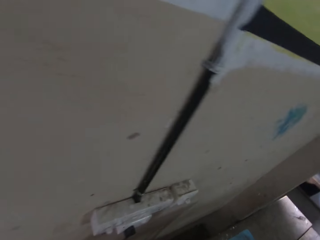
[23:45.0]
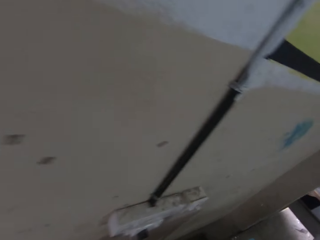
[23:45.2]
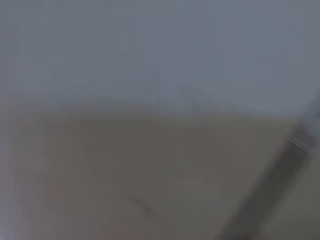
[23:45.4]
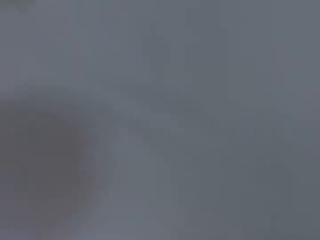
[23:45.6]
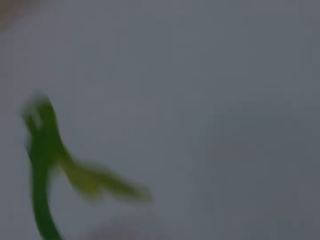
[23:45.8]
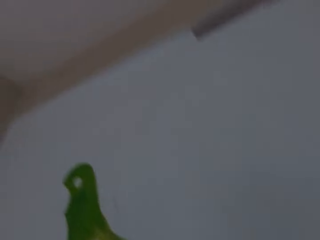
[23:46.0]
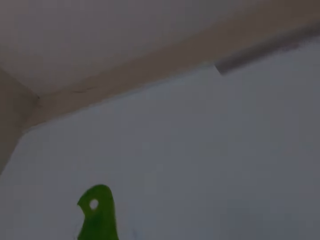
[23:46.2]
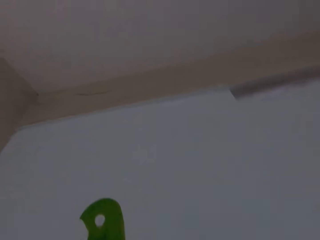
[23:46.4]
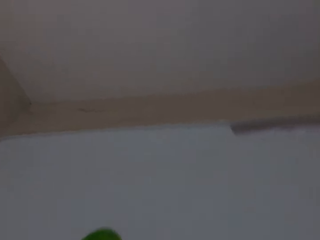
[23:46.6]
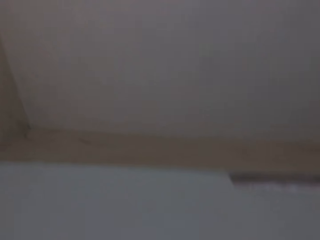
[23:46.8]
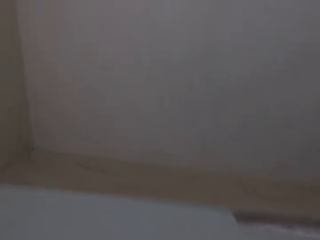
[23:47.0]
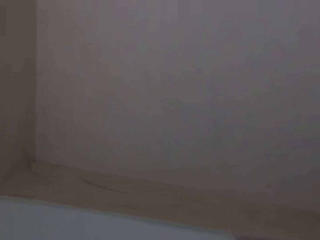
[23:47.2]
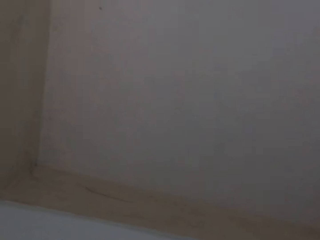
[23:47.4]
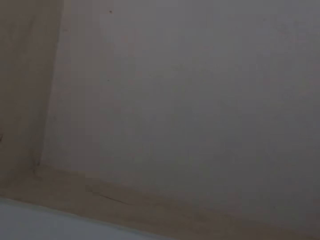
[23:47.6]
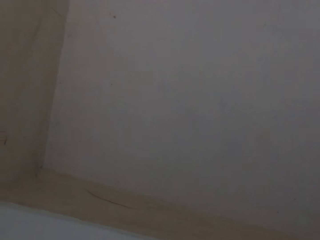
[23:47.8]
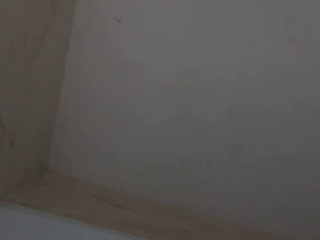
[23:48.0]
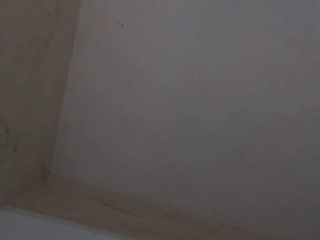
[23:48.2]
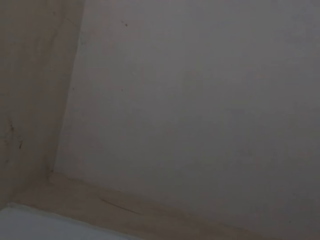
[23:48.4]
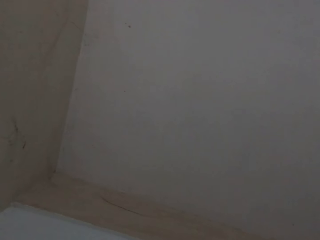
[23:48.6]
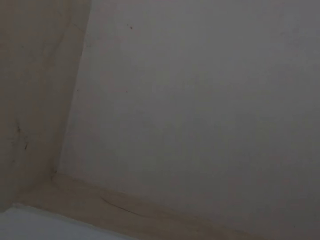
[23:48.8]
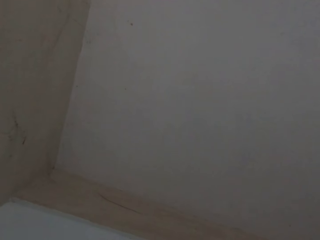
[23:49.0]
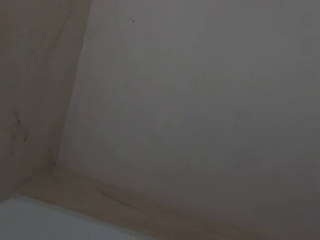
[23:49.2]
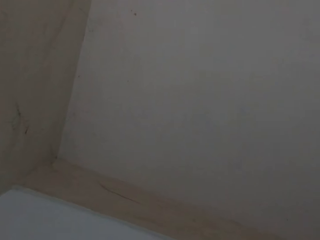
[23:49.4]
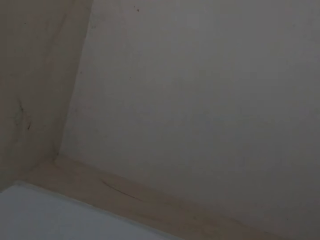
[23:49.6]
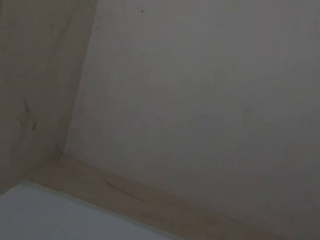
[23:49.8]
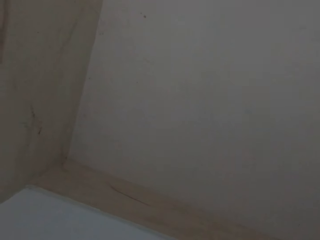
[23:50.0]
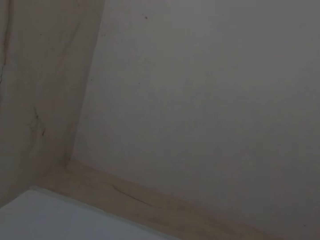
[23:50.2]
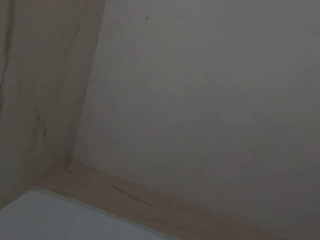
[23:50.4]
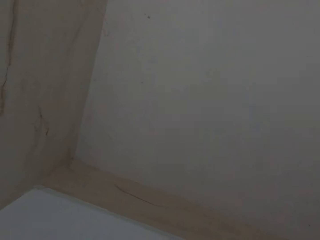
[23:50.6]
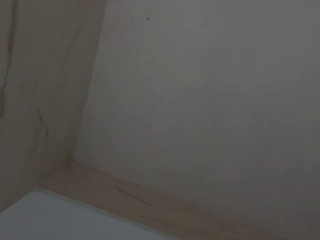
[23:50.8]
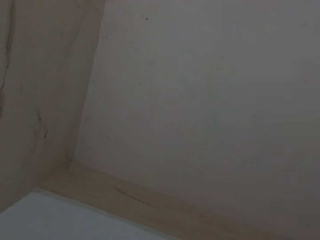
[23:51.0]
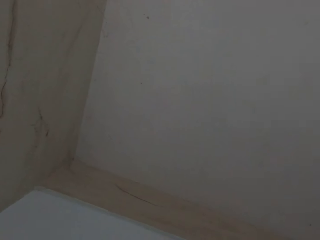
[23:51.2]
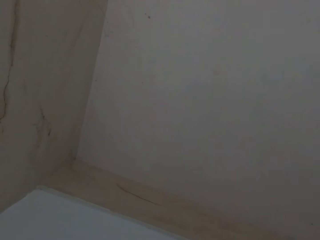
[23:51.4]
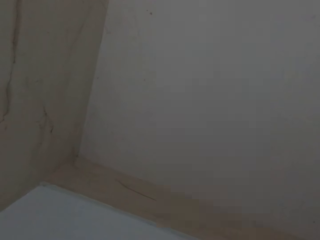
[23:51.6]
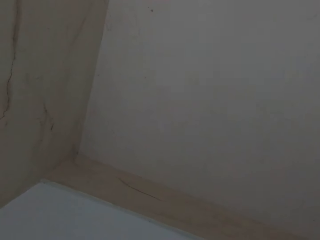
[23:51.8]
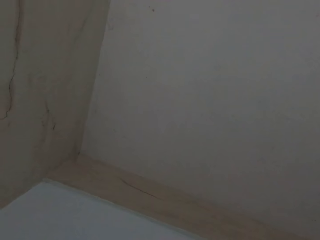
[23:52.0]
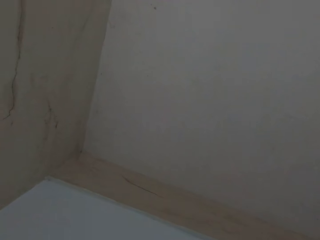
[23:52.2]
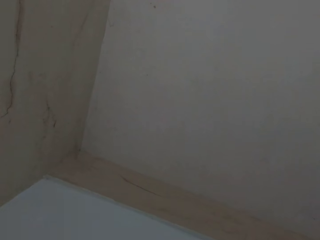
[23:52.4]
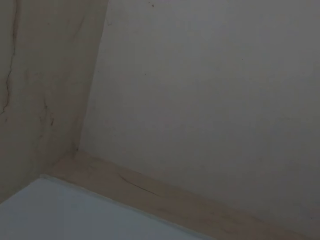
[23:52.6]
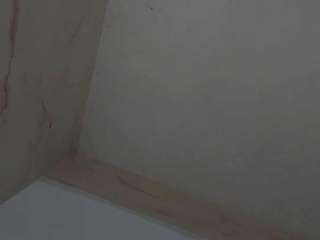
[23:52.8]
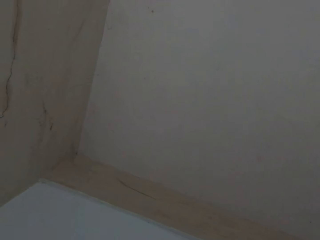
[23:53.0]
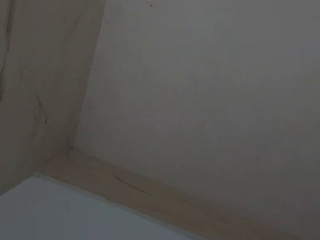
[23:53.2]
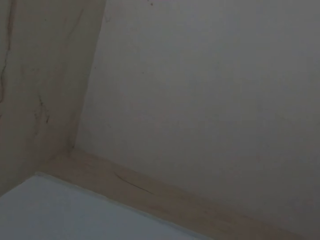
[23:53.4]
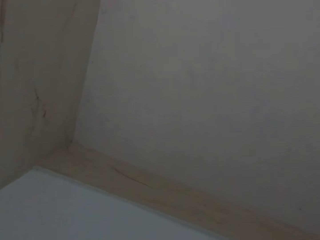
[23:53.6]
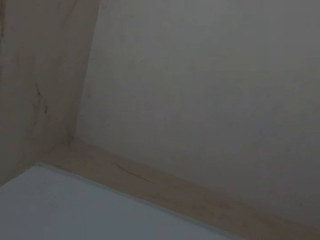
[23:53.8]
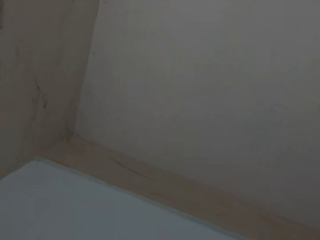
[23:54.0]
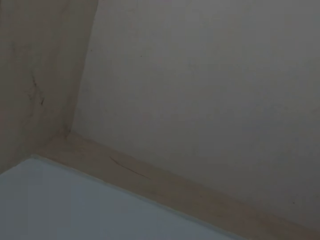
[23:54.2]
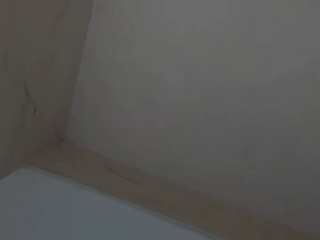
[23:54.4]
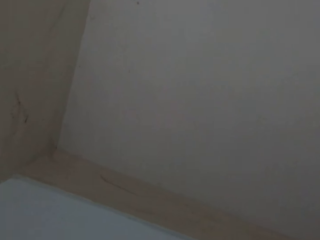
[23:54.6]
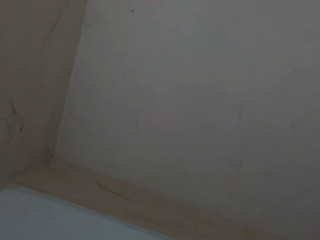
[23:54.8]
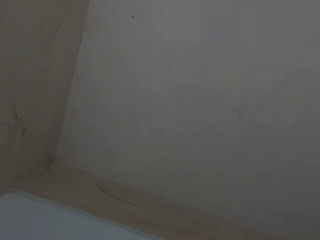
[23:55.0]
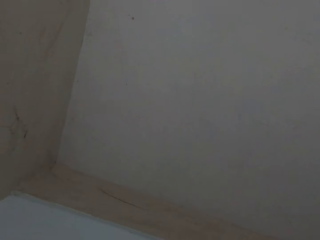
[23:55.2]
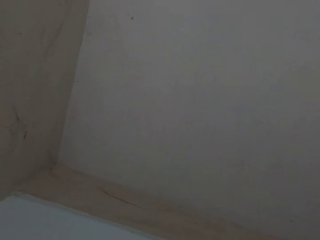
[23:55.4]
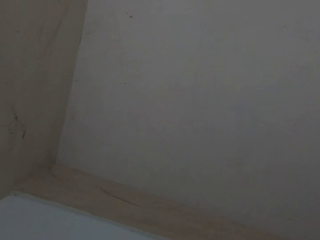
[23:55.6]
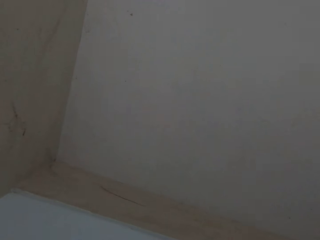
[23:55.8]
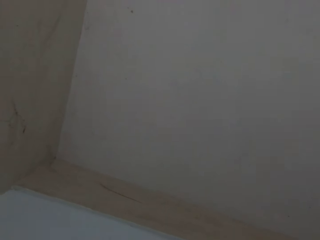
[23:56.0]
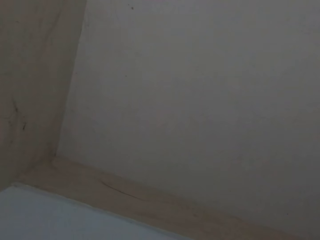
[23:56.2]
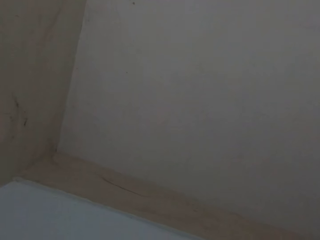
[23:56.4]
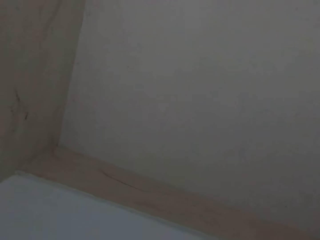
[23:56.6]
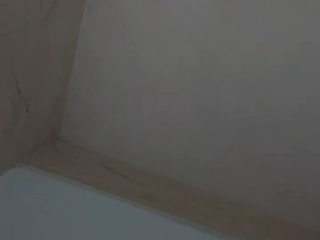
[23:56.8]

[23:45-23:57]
The camera wearer paints the art on the wall.

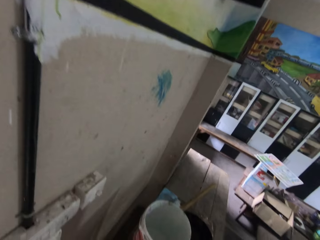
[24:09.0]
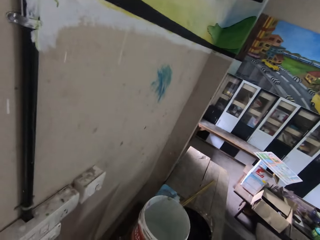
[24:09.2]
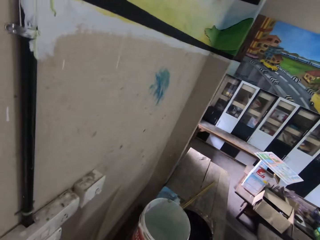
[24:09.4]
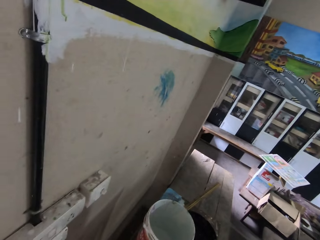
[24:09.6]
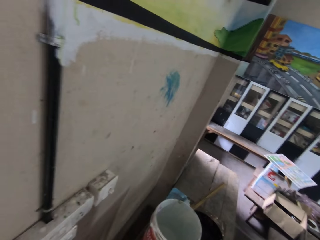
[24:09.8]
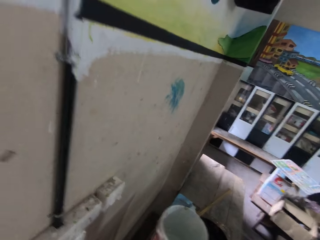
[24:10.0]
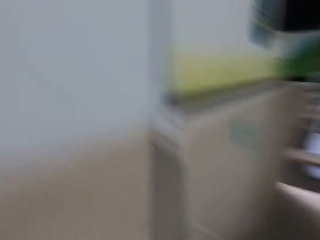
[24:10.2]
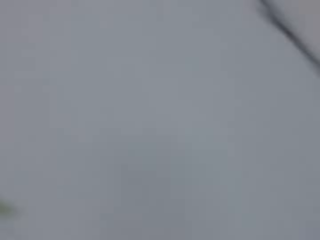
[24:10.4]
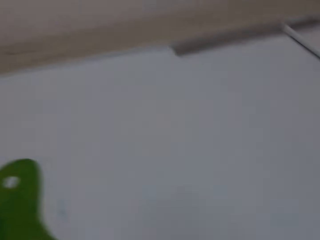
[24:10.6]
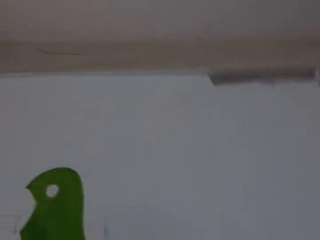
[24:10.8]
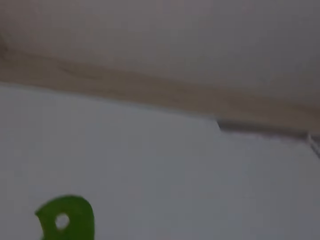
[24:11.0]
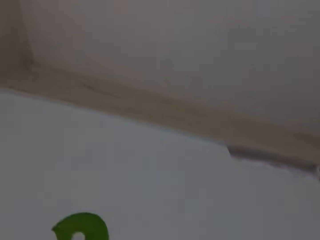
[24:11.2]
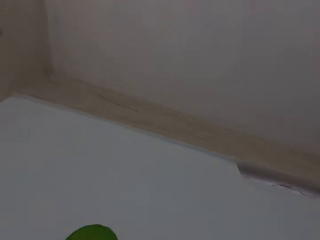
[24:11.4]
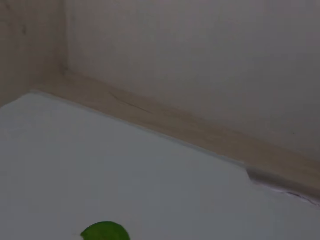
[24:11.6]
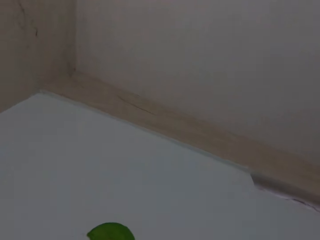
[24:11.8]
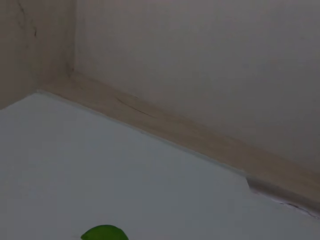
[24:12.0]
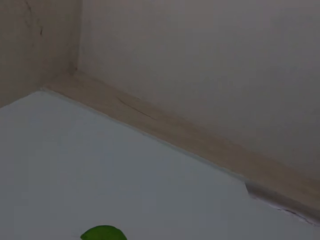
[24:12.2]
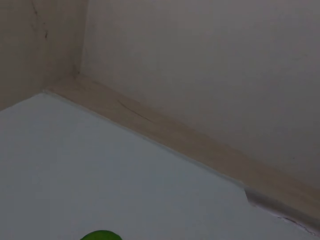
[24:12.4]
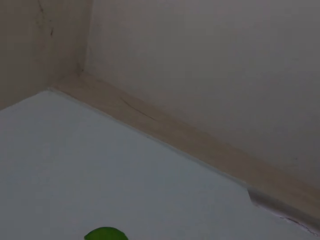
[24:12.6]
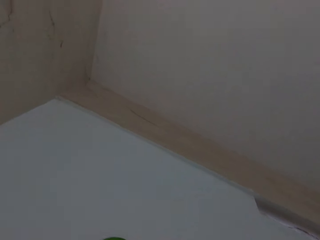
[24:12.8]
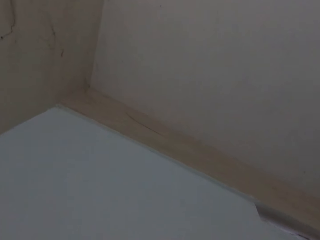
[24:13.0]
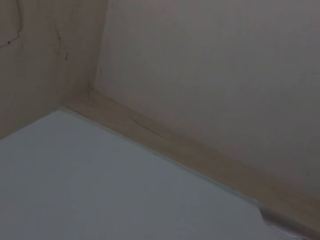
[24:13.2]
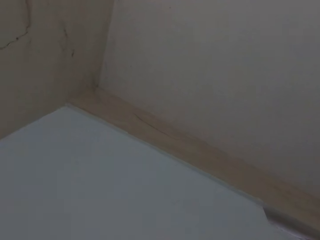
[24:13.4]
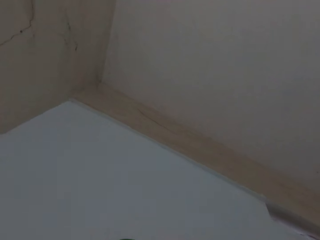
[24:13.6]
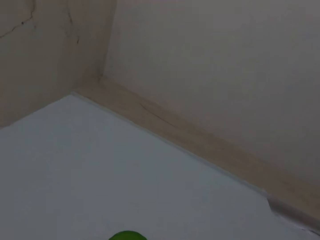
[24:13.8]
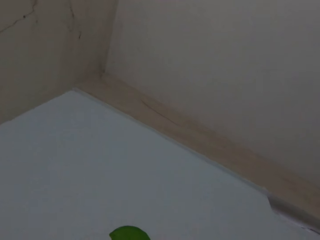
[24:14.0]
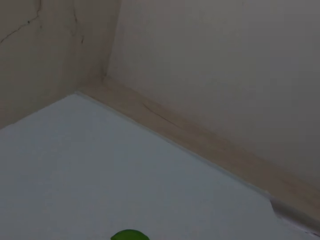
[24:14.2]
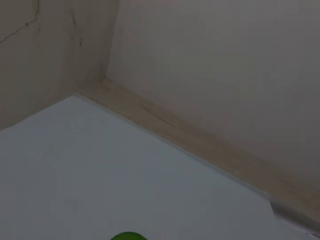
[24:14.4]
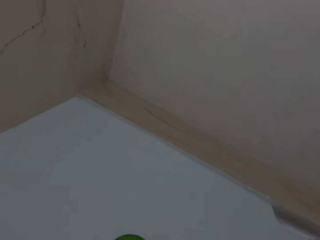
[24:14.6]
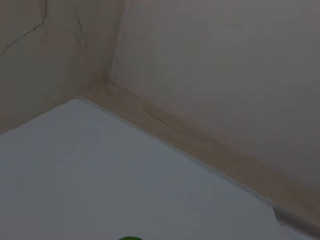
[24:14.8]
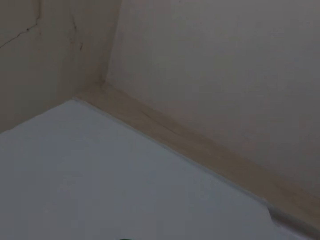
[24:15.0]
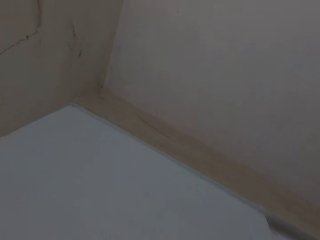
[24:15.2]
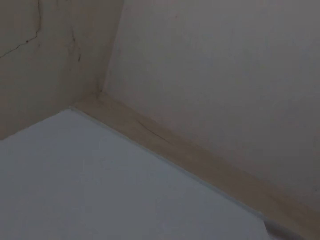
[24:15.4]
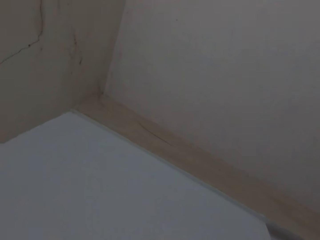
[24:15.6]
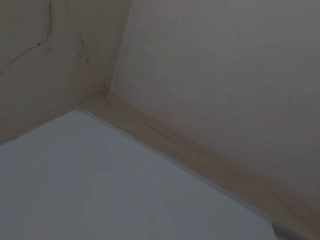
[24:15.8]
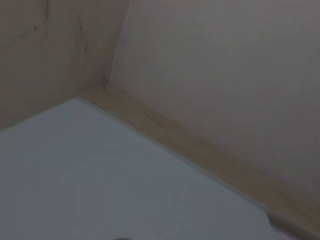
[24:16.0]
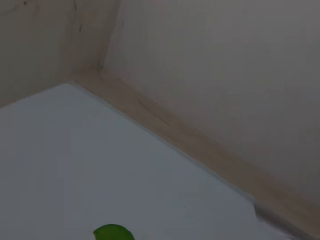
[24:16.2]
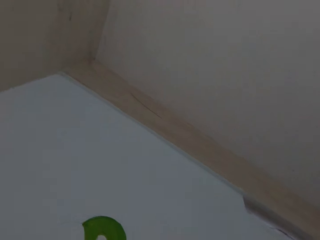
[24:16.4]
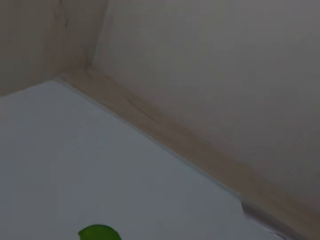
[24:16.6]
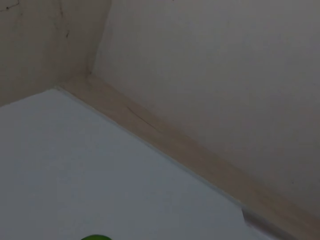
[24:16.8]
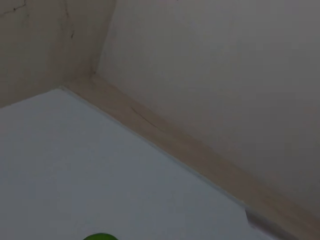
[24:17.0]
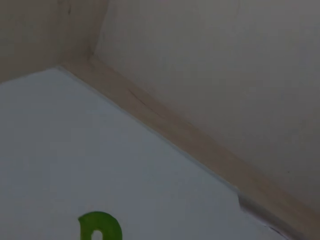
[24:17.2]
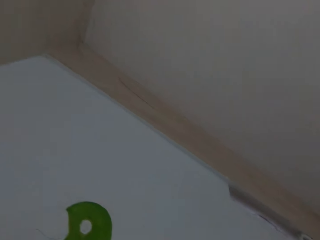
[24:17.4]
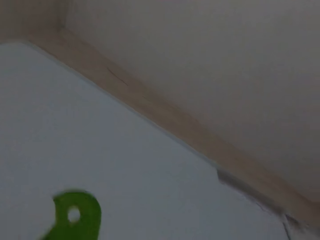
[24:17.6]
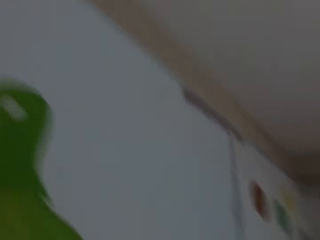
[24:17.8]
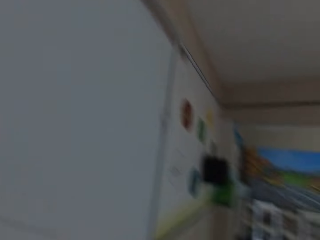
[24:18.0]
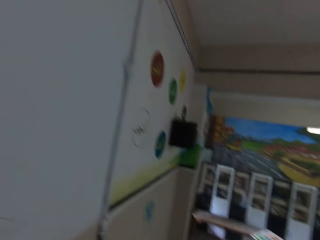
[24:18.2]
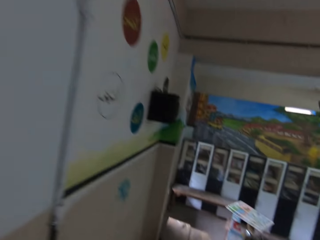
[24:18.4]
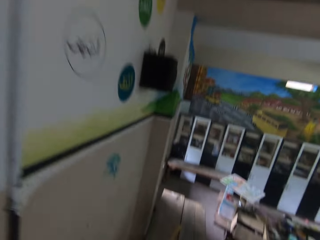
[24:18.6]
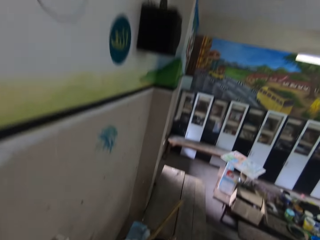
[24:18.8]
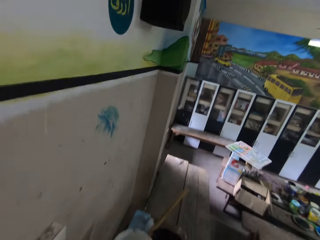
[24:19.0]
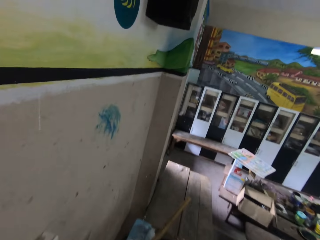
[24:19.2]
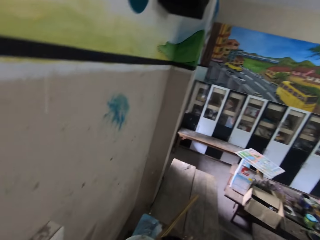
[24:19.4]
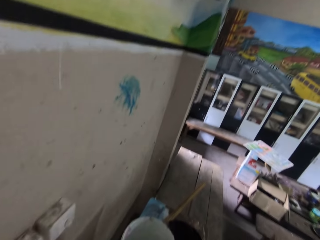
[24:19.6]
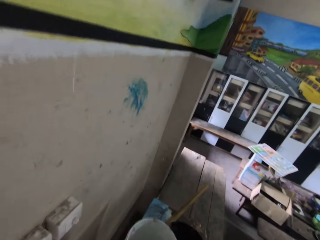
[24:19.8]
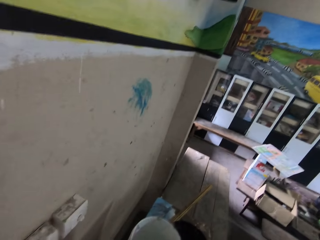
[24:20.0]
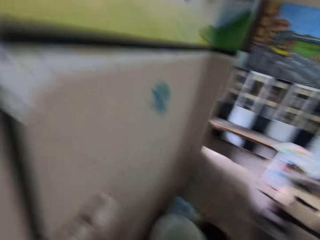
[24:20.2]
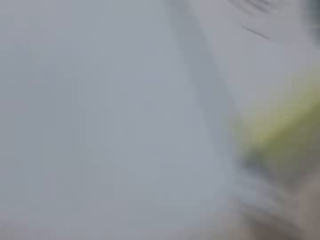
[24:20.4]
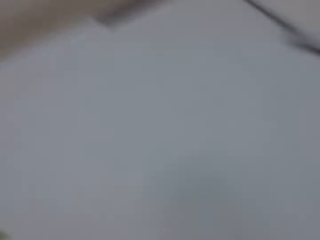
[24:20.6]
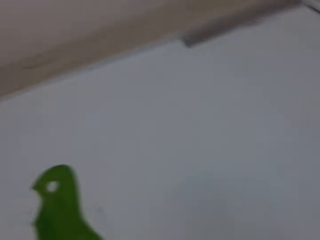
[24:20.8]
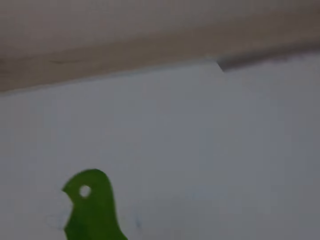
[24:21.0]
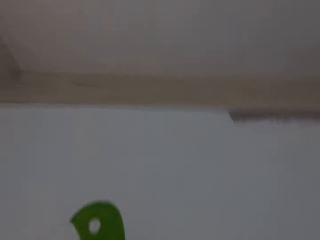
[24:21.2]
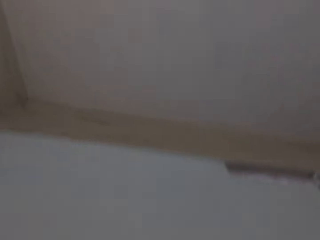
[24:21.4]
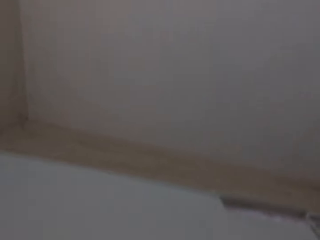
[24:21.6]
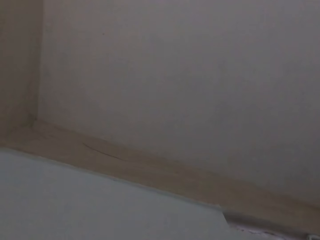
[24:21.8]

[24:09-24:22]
The camera wearer dips a paint brush inside the paint. They paint the art on the wall. They dip the paint brush inside the paint.
